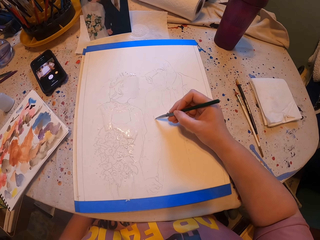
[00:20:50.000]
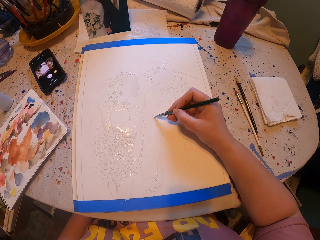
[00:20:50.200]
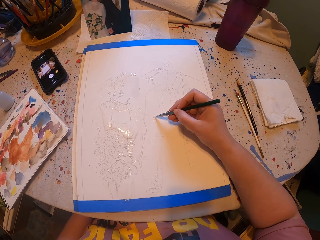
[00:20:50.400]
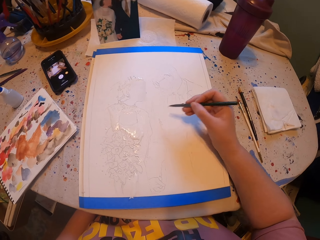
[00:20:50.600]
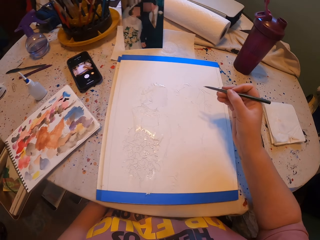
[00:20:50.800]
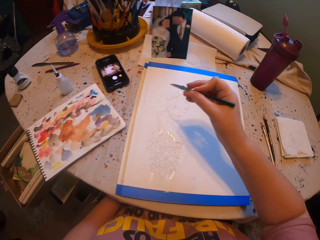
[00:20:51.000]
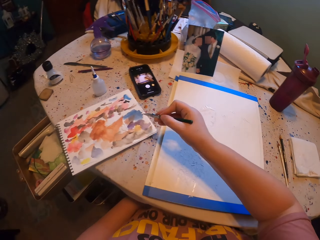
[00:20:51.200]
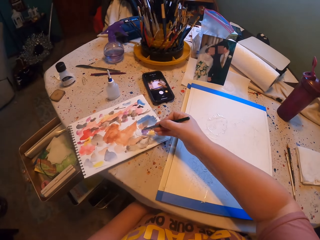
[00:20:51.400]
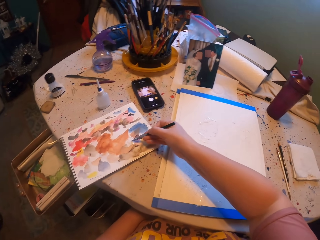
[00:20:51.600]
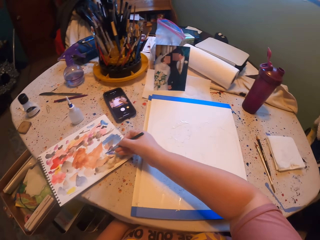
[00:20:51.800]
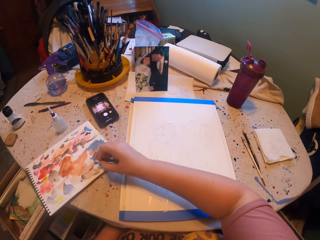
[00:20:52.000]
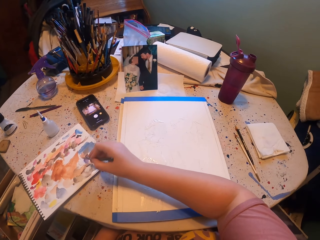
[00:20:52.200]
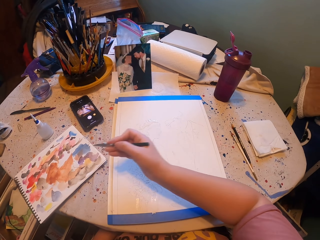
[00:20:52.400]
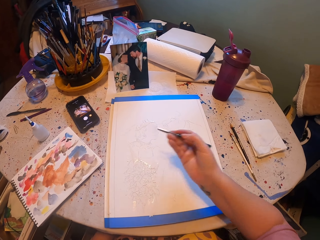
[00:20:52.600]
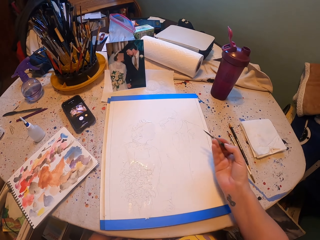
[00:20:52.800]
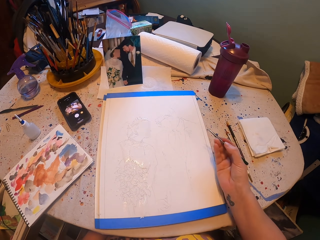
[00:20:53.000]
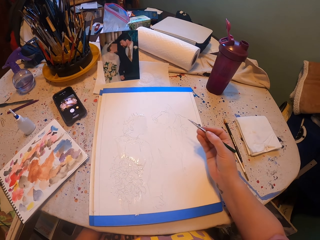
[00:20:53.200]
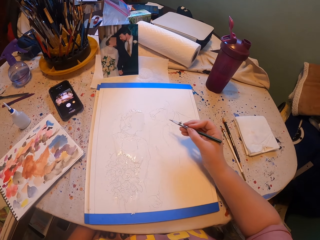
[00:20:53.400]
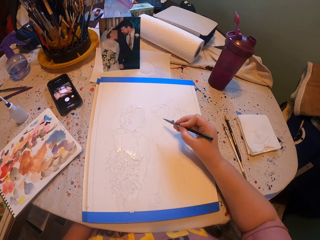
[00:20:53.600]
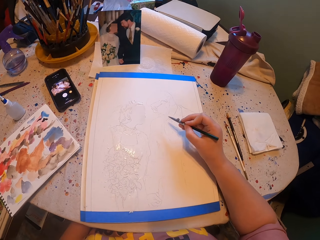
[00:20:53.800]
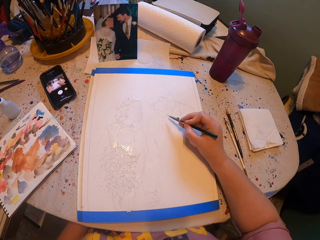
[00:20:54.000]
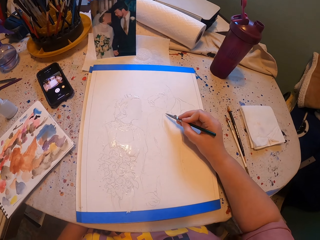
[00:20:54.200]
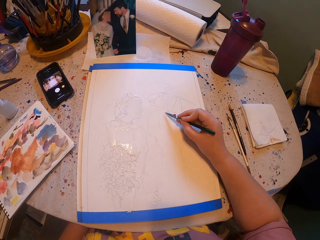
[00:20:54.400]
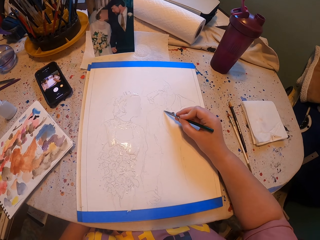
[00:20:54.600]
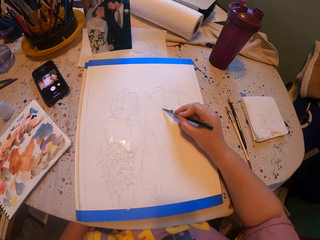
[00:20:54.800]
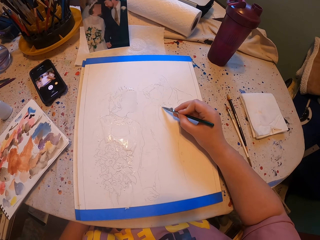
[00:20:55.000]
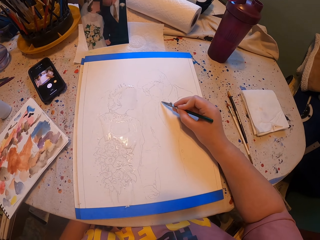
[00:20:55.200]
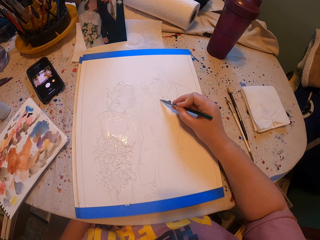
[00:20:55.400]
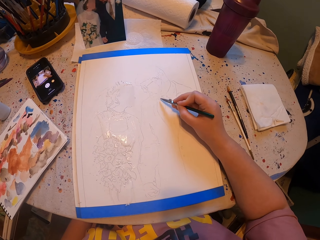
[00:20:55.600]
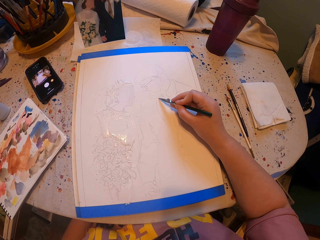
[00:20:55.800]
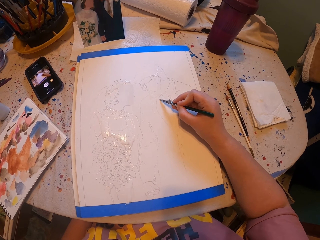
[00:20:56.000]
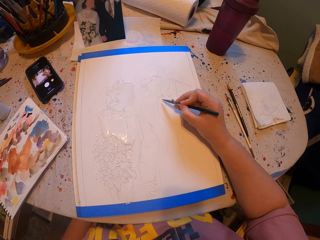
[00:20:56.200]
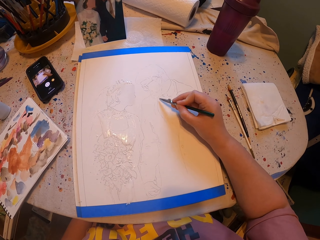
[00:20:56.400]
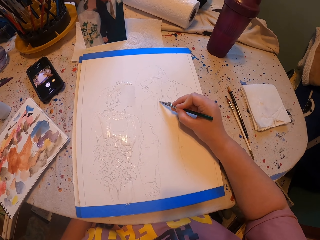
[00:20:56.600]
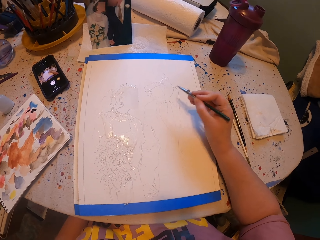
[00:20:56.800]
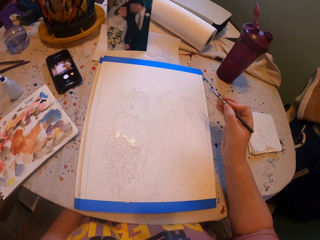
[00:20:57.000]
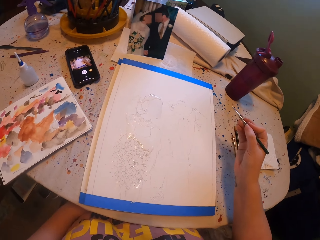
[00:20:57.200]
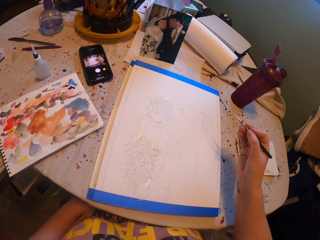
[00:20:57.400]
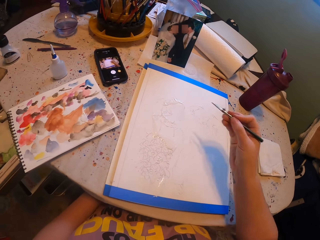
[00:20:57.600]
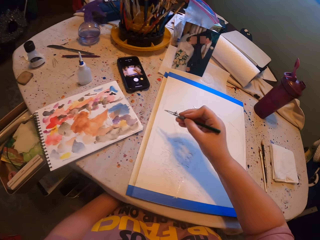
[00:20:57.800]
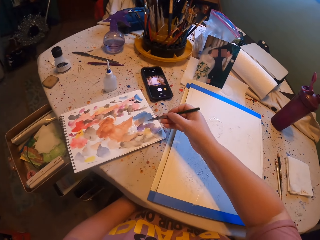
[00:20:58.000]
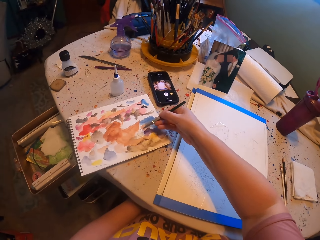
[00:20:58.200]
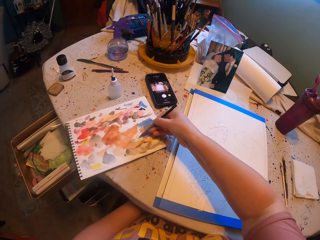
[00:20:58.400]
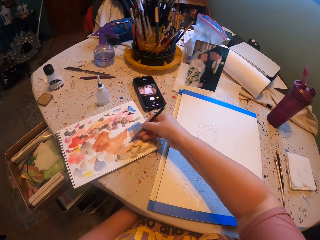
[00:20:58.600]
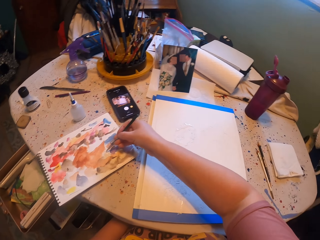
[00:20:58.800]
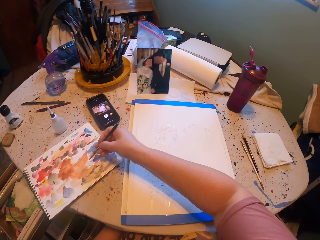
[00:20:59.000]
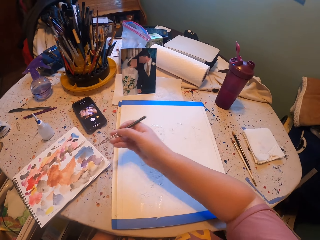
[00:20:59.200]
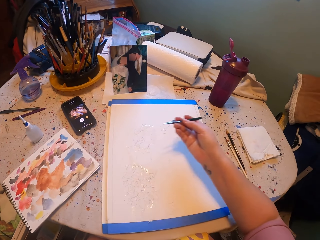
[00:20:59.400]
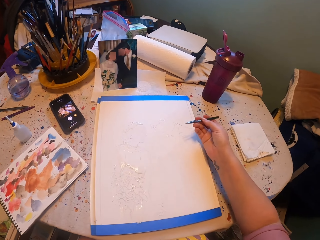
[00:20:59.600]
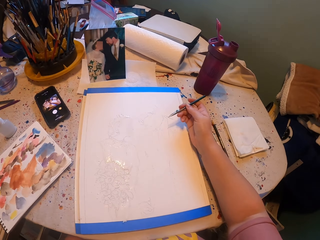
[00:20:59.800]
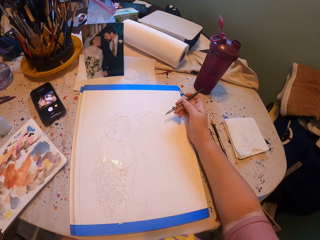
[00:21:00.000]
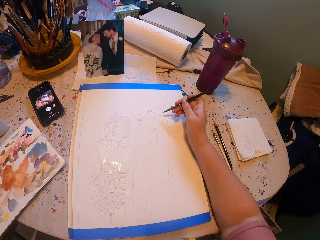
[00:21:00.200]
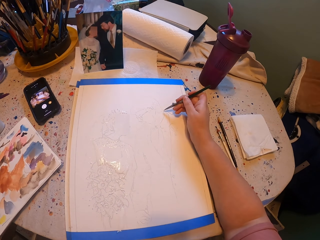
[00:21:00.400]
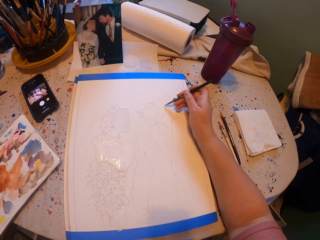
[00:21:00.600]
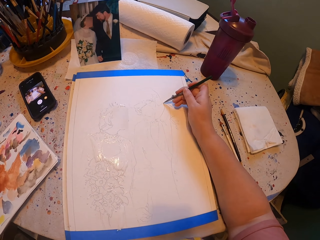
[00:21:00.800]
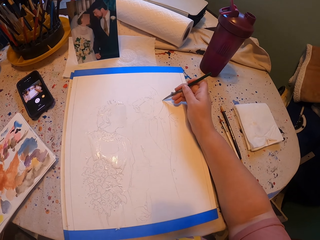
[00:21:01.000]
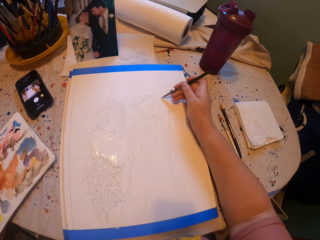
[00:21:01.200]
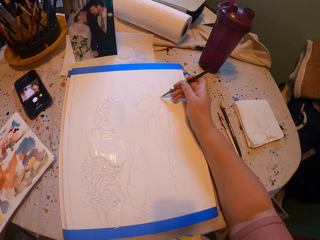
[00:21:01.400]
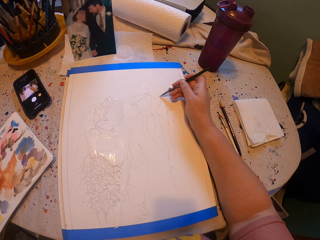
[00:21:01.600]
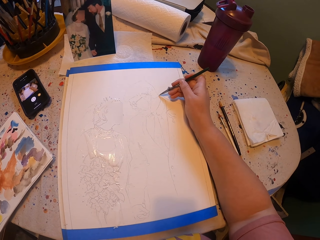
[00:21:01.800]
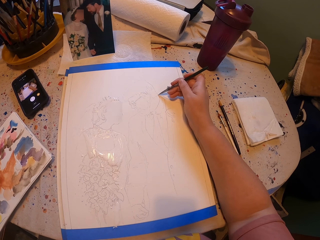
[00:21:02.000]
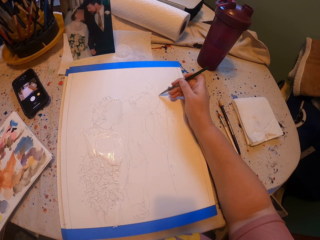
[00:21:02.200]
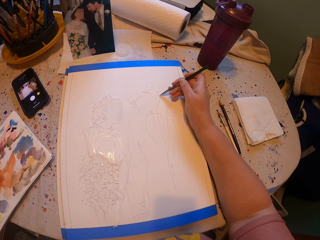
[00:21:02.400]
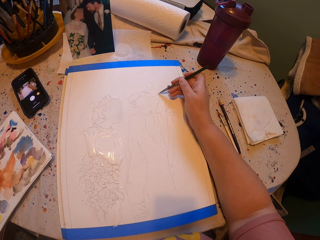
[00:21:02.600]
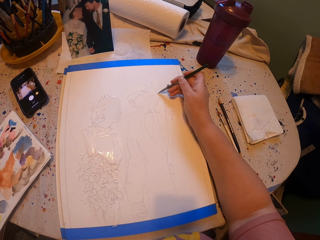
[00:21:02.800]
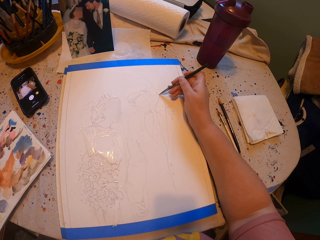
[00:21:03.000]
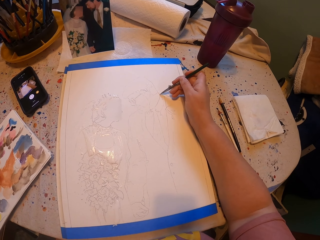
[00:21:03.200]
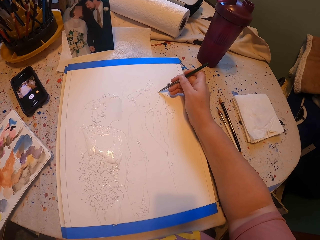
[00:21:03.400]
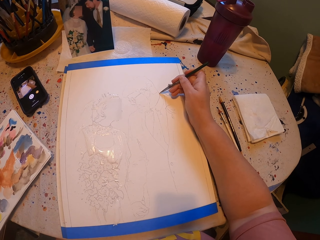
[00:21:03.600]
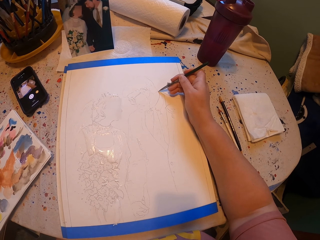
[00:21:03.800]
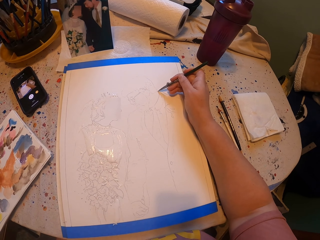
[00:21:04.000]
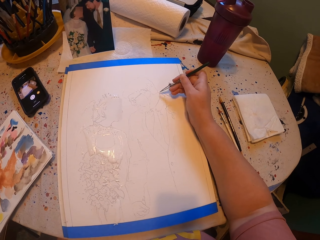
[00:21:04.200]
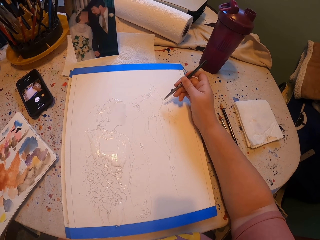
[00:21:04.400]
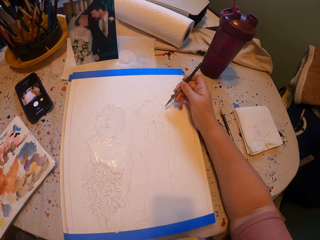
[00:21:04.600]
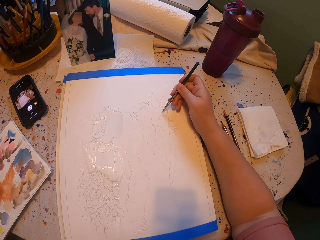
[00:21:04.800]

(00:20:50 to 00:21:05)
The camera wearer paints a picture with the pen brush on the paper. They rub the pen brush on the ink paper. They dip the paintpen into the paint. They paint a picture with the pen brush on the paper. They rub the pen brush on the ink paper. They dip the paintpen into the paint. They paint a picture with the pen brush on the paper.

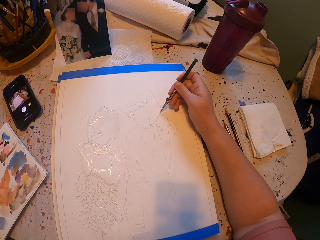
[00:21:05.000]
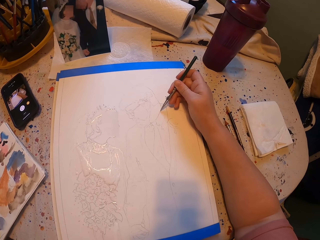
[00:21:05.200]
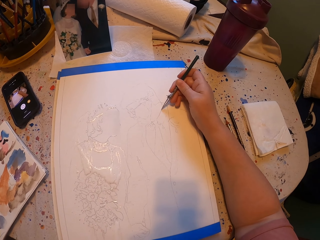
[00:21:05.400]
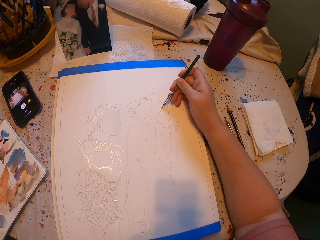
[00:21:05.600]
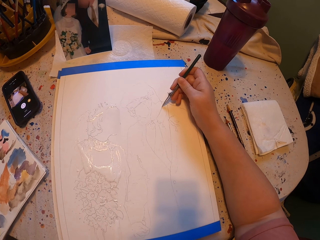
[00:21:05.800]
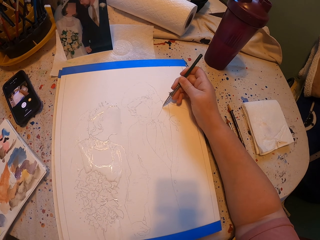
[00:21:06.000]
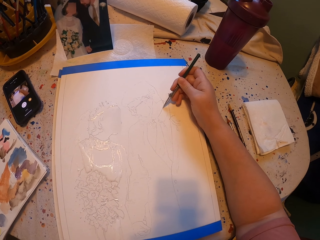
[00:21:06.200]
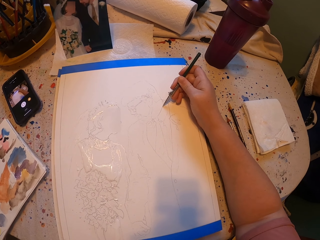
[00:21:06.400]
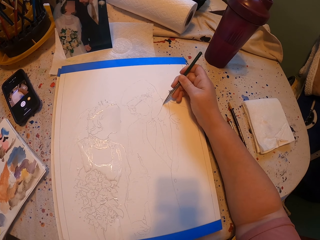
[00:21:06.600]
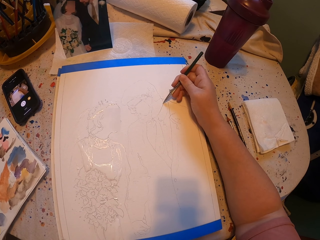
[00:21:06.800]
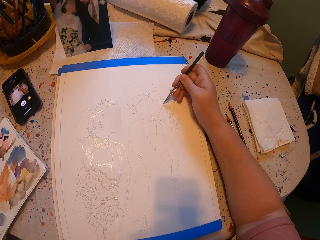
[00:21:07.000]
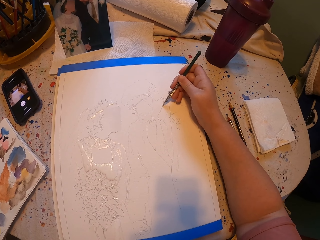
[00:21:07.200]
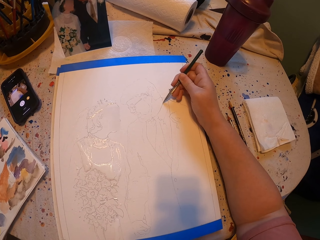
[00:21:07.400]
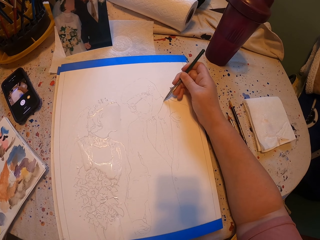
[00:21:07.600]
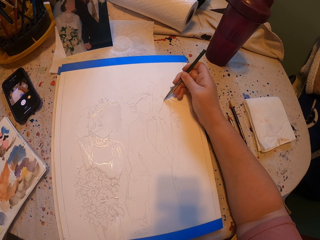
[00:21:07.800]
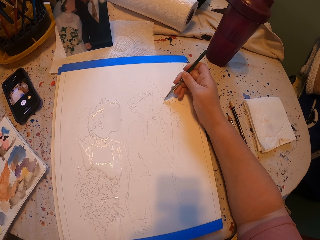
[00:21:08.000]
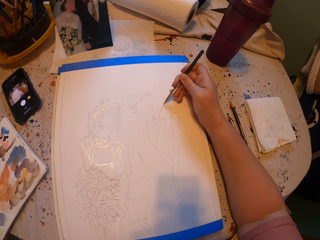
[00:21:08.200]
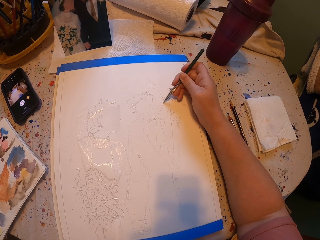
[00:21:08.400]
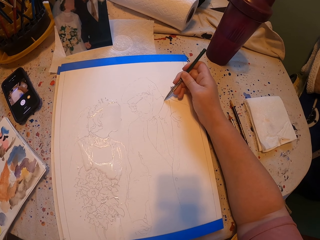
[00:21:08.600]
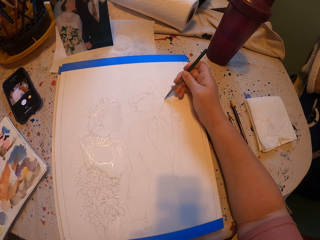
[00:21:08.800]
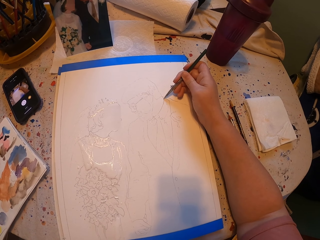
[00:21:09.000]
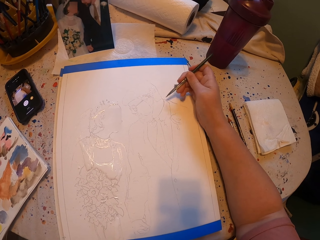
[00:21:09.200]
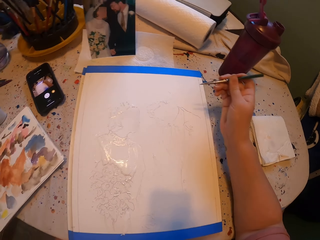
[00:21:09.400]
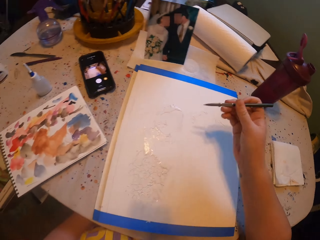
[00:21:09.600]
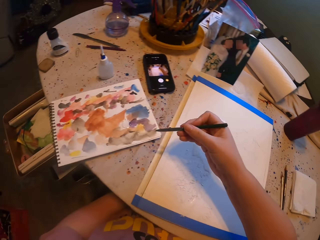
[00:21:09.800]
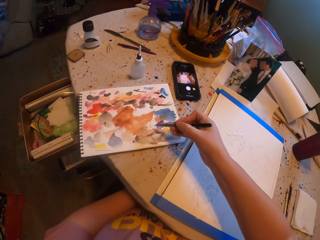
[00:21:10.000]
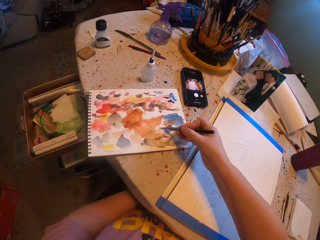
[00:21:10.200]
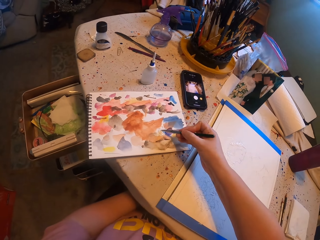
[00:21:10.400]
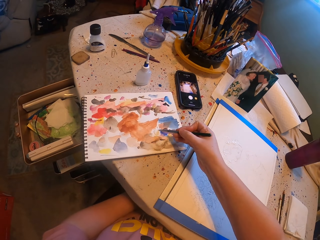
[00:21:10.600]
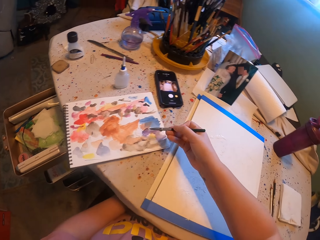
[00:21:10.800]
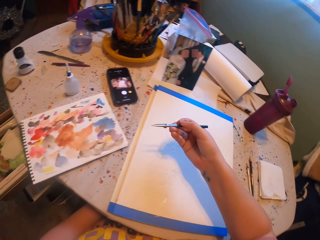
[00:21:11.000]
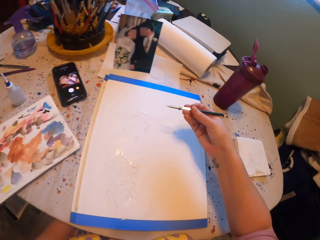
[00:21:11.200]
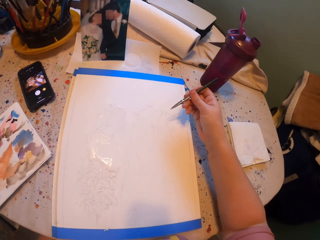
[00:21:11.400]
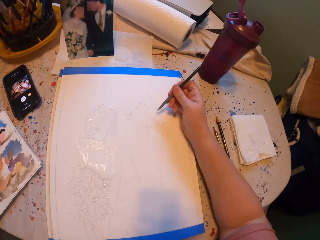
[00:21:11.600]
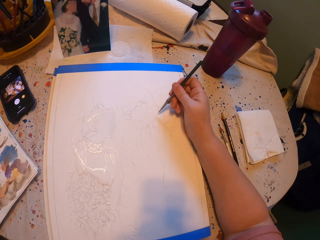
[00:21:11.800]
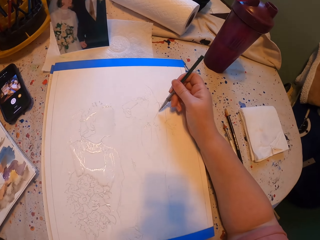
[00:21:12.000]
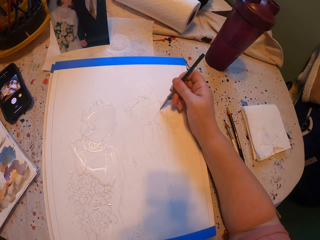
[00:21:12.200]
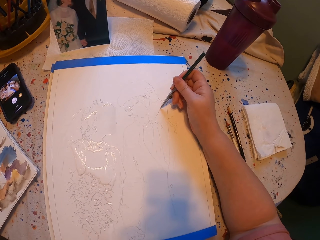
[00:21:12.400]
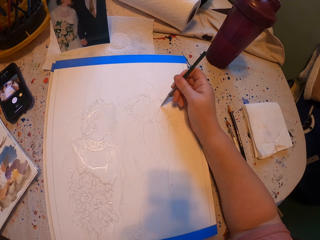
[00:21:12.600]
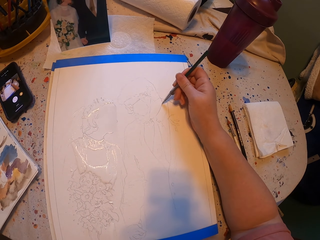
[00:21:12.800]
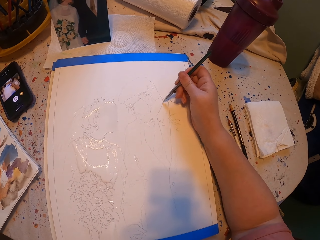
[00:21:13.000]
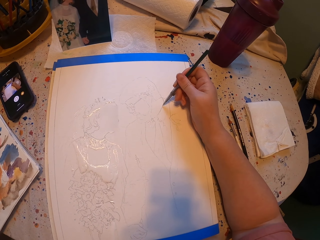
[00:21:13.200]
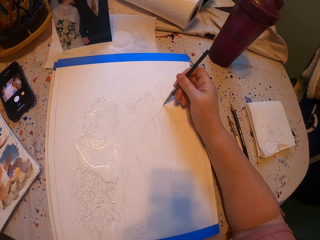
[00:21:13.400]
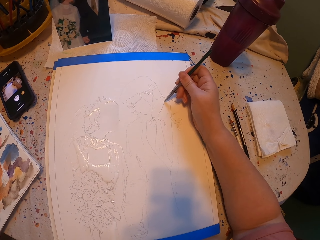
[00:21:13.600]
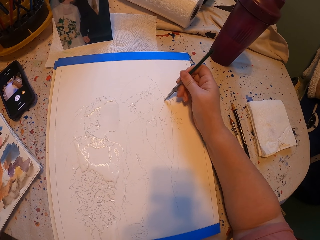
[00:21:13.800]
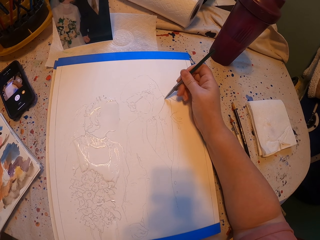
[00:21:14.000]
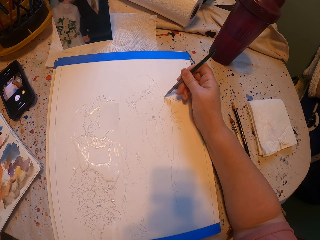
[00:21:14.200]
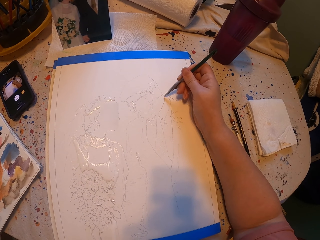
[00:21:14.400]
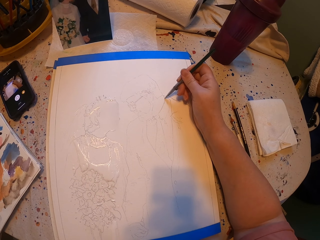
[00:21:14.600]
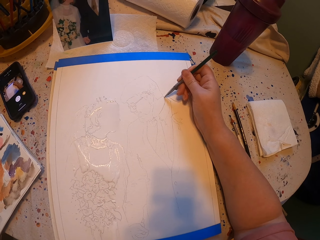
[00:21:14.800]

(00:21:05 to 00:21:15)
The camera wearer rubs the pen brush on the ink paper. They dip the paintpen into the paint. They paint a picture with the pen brush on the paper.
